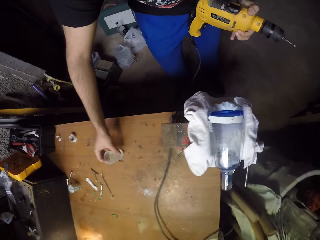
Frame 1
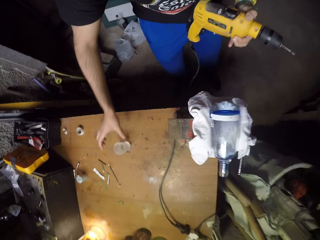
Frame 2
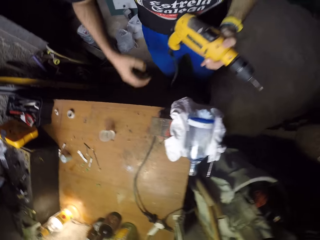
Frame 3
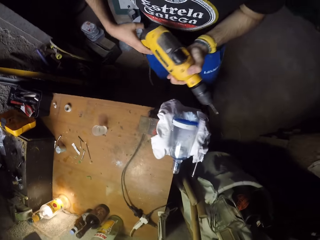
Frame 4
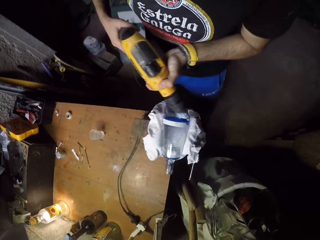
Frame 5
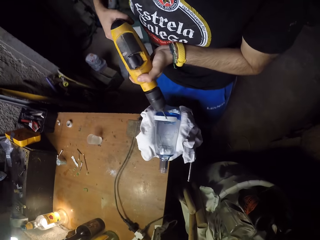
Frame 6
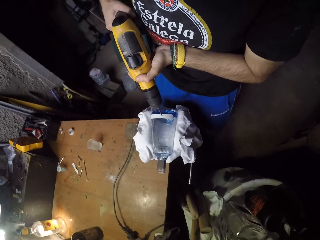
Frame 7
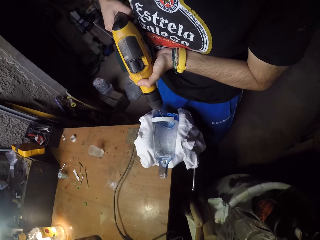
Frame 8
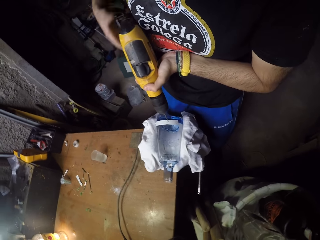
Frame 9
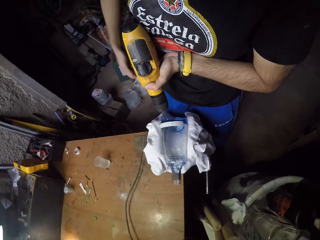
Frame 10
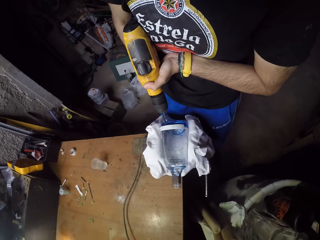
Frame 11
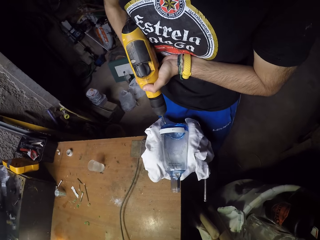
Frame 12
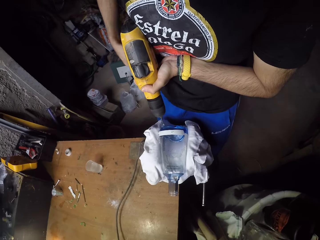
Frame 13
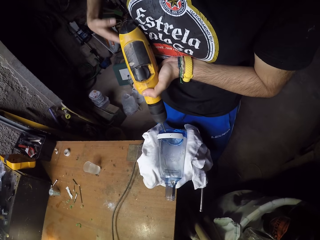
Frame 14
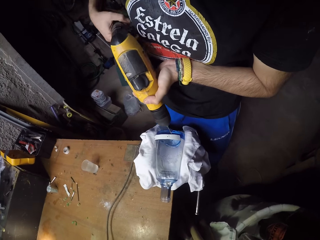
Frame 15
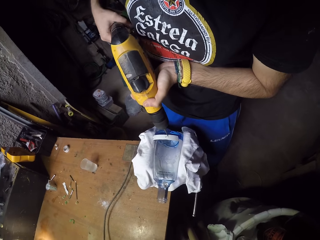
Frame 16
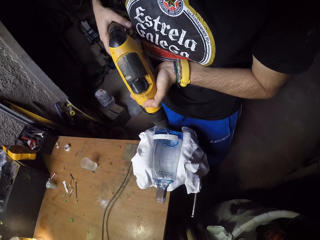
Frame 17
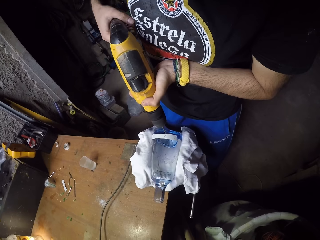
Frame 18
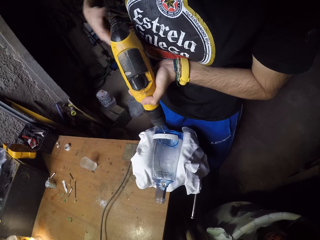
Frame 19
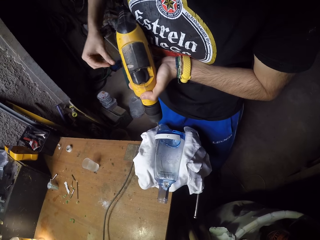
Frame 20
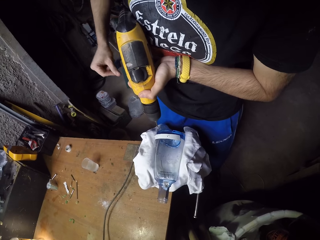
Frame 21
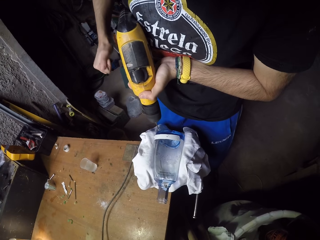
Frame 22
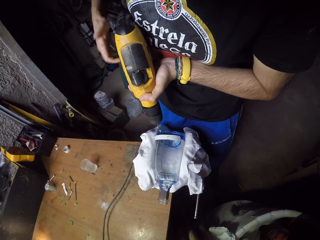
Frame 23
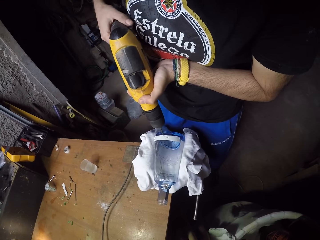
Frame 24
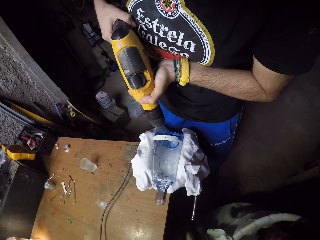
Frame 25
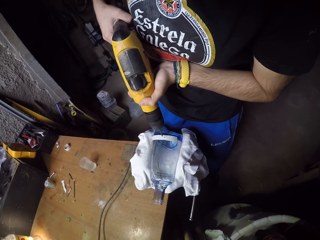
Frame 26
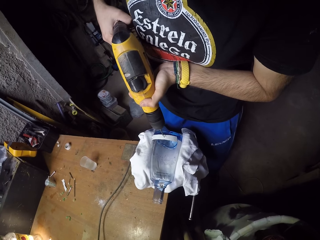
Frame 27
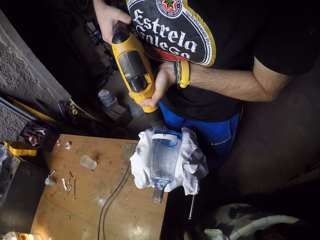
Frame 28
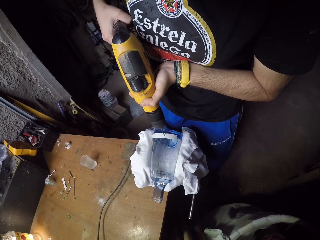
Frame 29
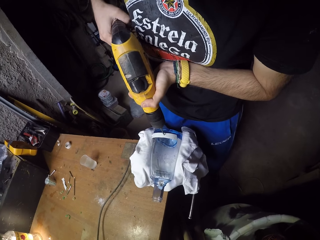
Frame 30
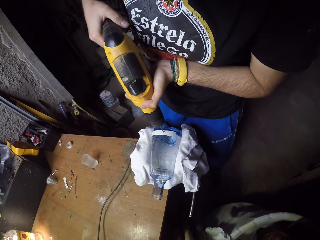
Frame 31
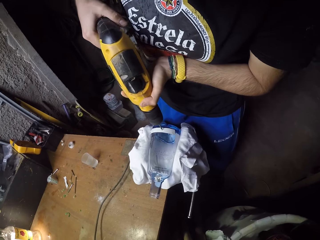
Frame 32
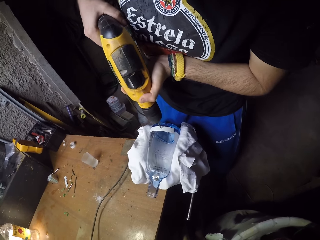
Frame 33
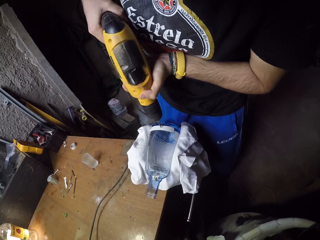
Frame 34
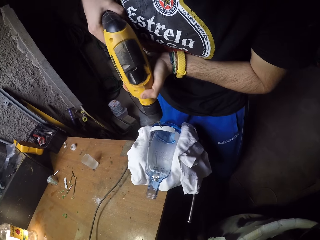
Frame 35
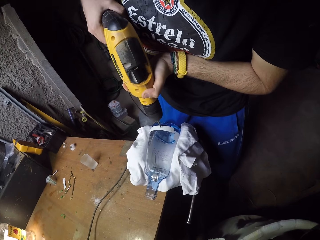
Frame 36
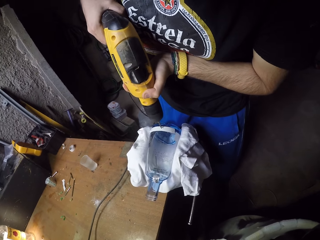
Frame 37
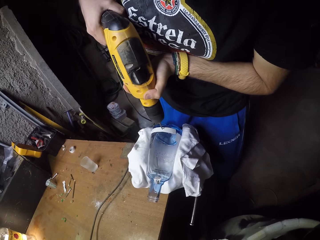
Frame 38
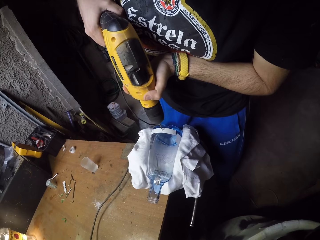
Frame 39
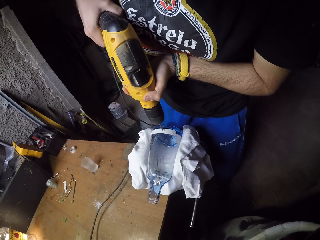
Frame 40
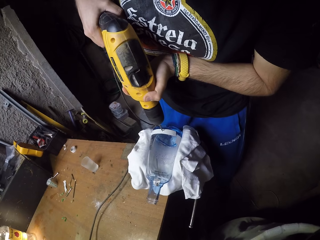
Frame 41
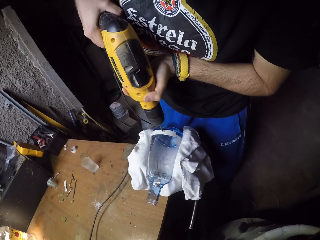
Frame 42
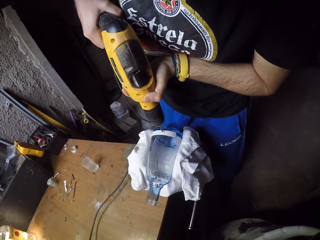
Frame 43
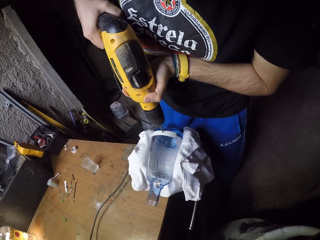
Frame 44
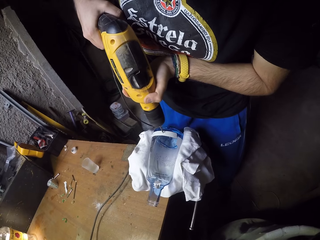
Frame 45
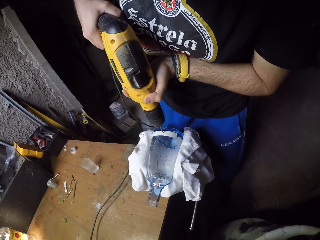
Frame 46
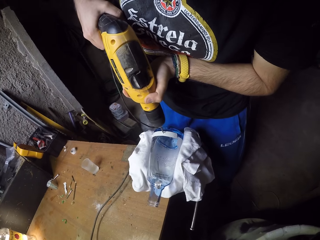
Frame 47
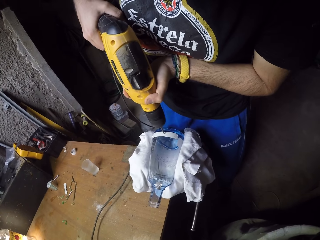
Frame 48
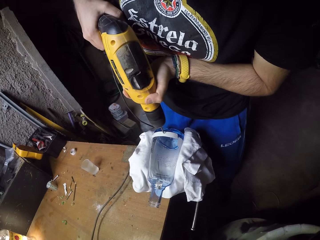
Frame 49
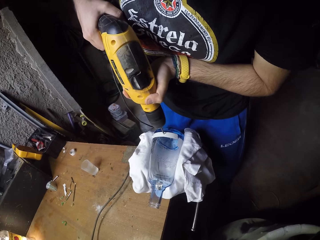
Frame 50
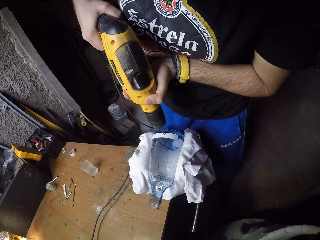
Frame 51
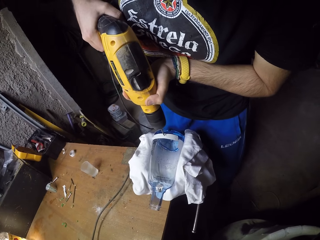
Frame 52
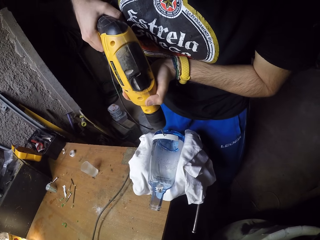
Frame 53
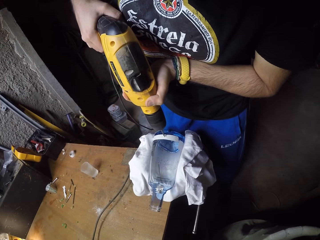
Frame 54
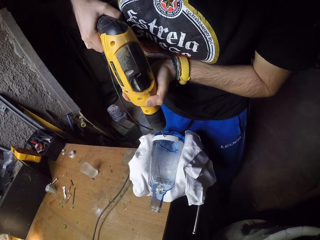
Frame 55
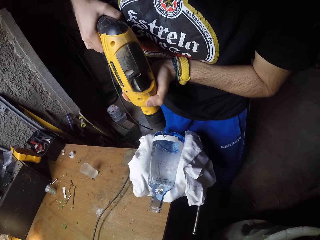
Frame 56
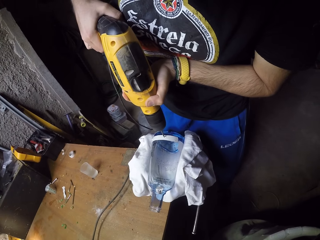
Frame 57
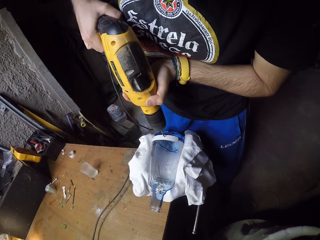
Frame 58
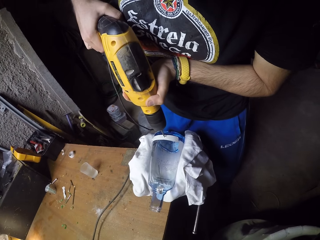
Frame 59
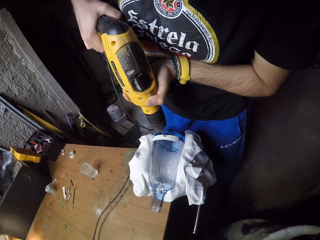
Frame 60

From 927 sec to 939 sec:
The camera wearer drops the plastic container on the table with his right hand. He holds the electric drill with both hands. He drills the bottle with the electric drill using both hands.

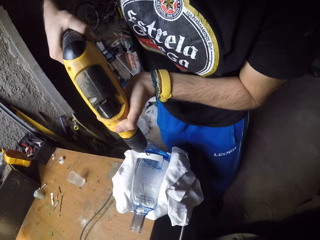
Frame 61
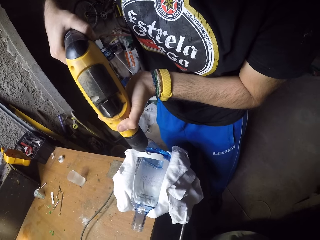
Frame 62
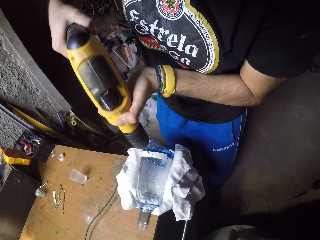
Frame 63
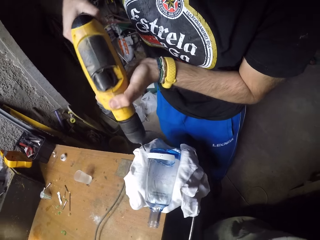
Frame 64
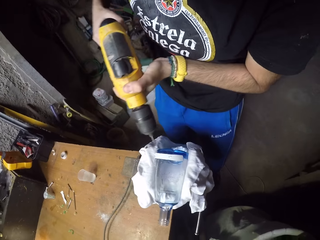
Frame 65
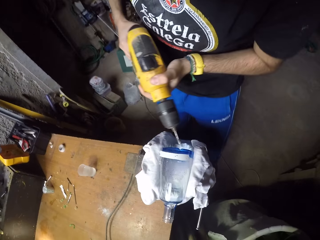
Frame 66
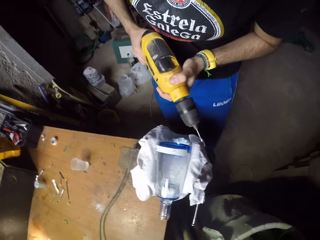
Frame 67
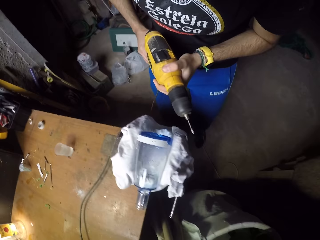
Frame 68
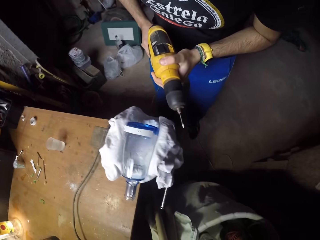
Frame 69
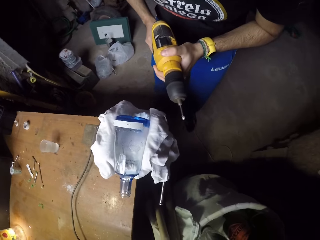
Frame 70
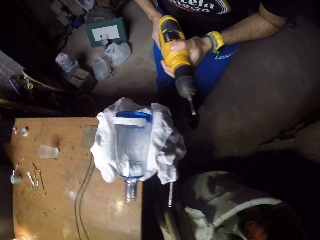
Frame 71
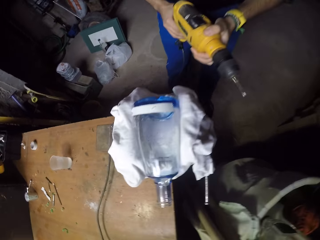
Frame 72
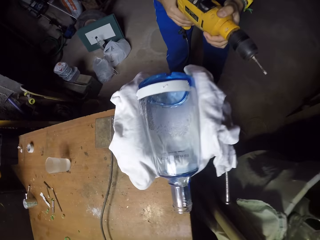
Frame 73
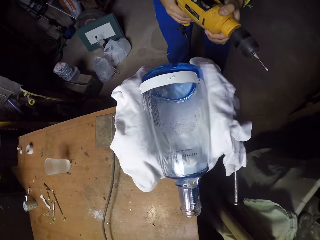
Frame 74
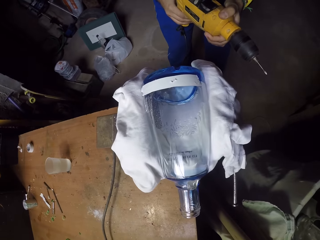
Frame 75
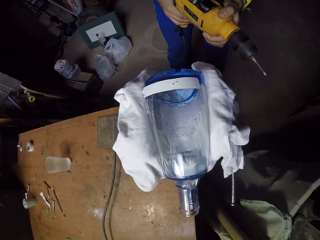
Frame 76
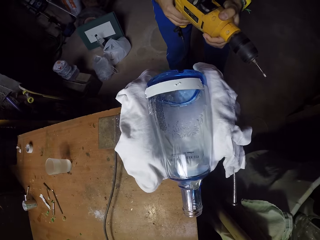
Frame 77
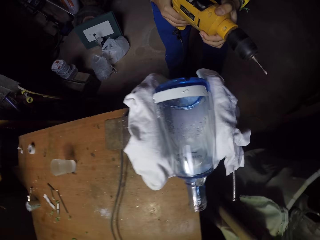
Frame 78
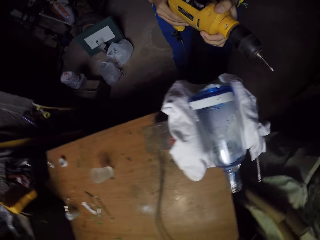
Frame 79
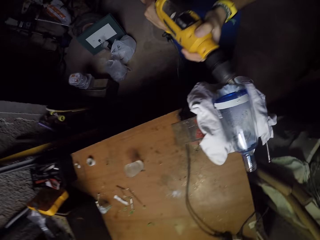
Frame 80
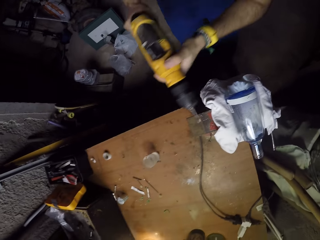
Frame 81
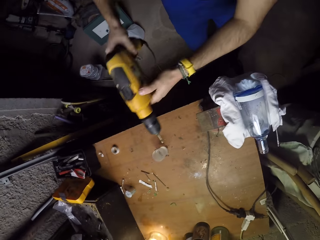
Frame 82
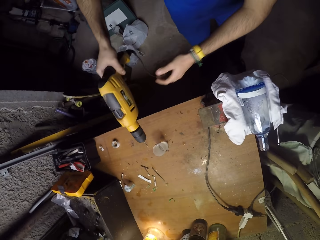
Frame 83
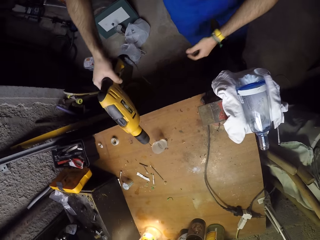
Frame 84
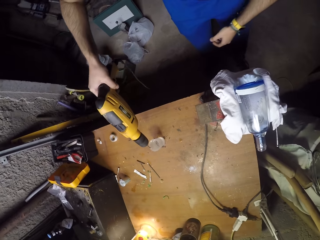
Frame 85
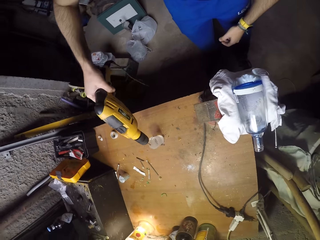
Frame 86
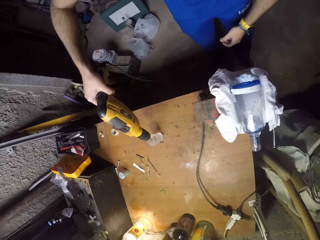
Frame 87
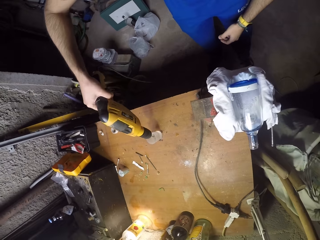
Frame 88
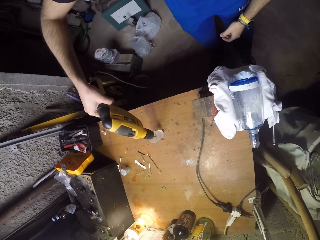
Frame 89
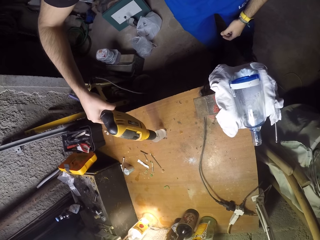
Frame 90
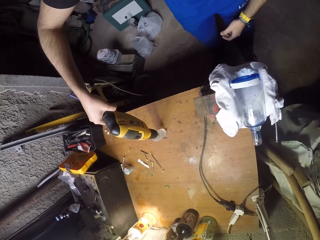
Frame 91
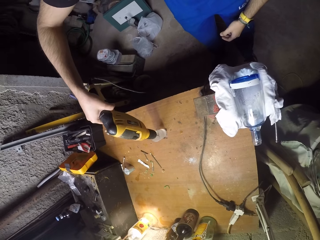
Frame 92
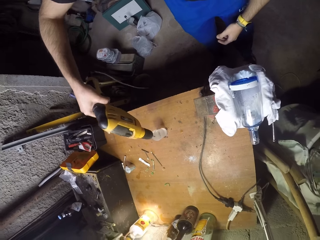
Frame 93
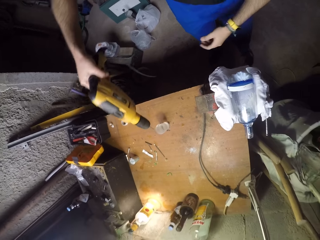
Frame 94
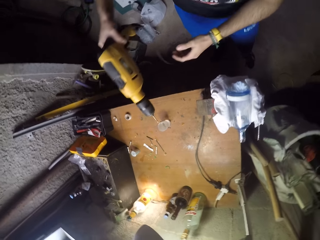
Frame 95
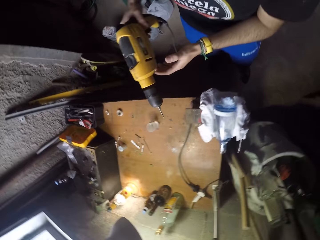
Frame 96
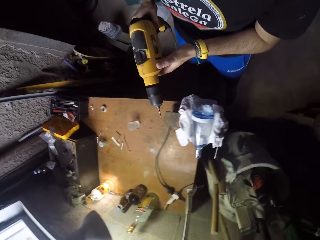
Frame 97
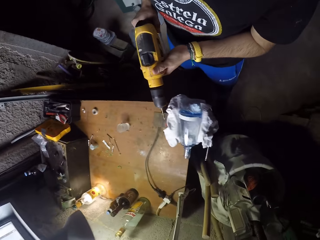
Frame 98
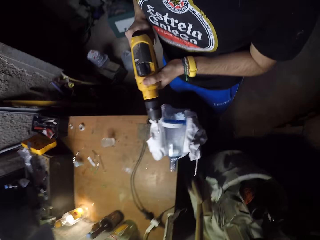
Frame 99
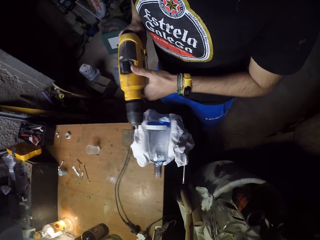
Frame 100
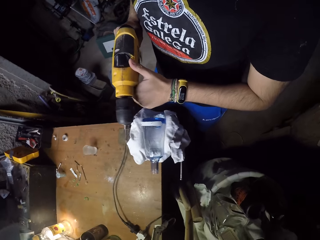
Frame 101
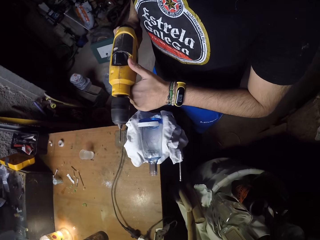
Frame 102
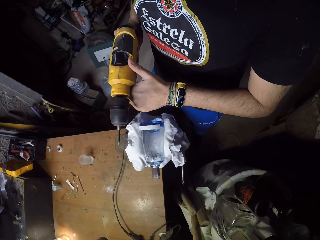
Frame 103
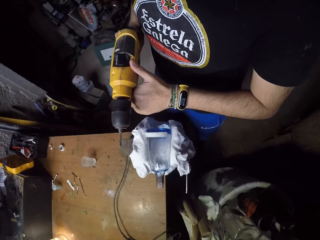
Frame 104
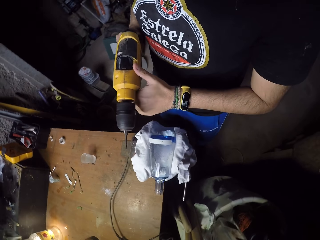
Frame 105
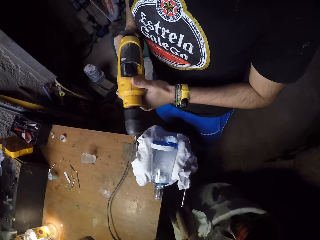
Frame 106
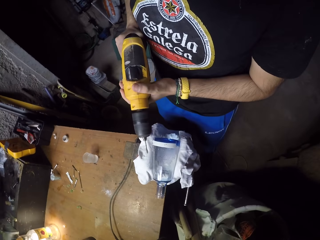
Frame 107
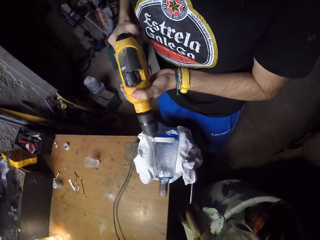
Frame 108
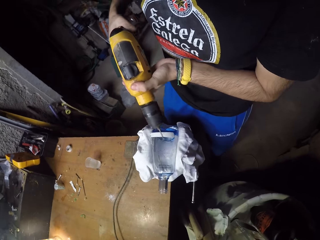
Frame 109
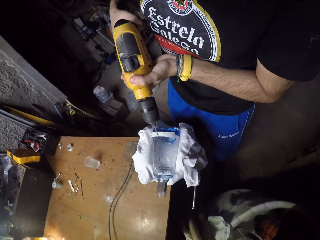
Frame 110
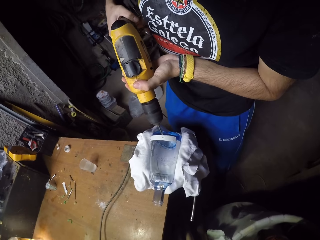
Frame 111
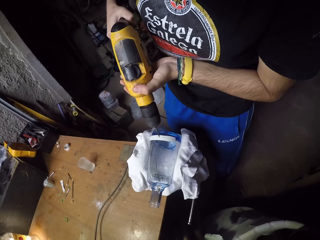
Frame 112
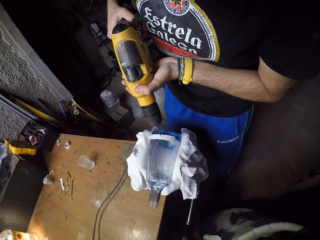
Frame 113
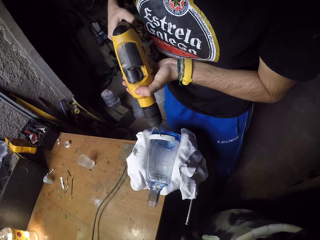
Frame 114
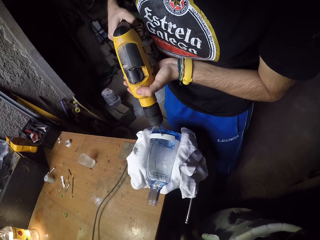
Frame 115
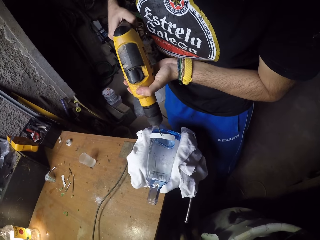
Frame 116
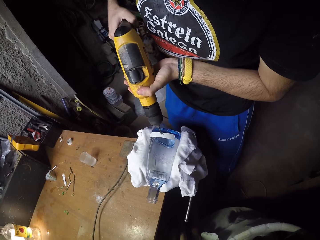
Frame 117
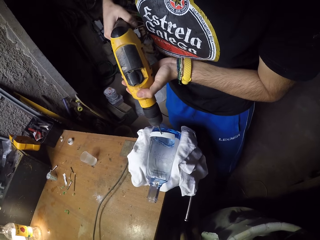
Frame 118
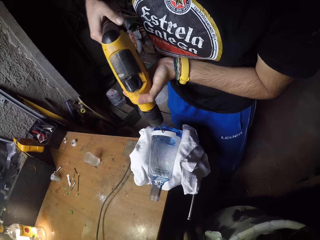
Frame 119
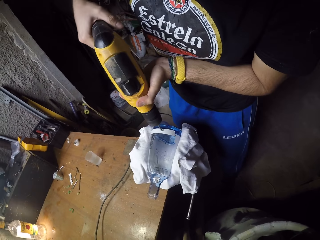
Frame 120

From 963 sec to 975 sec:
The camera wearer lowers the drill. He looks at the glass. He dips the drill bit on the electric drill into the water inside the plastic container with his right hand. He removes the drill tip from the water in the plastic container with his right hand. He holds the electric drill with both hands. He drills the bottle with the electric drill using both hands.
